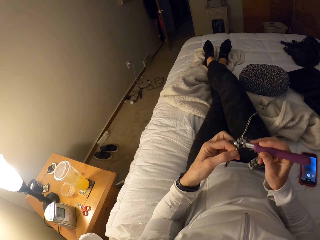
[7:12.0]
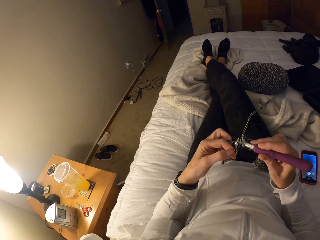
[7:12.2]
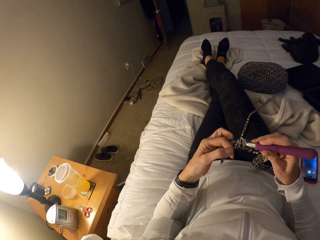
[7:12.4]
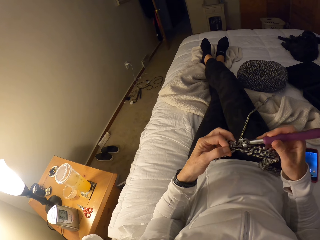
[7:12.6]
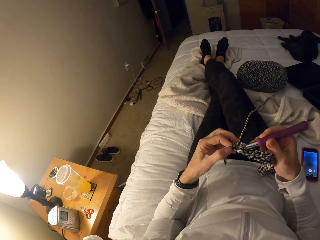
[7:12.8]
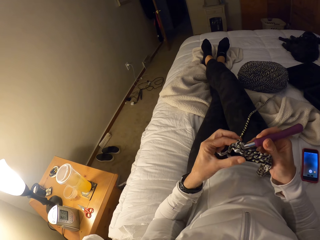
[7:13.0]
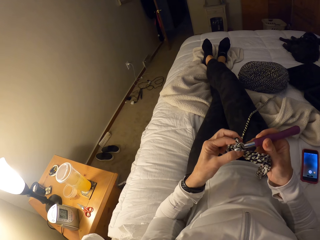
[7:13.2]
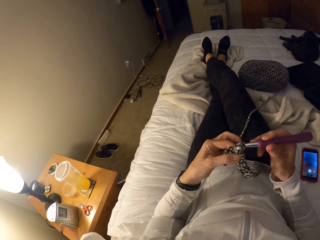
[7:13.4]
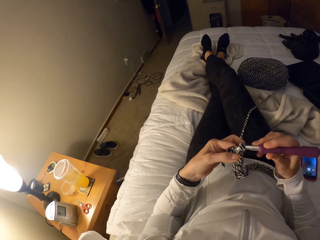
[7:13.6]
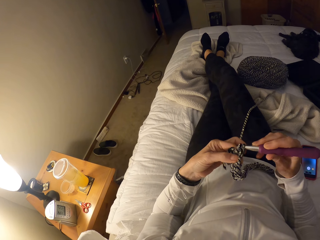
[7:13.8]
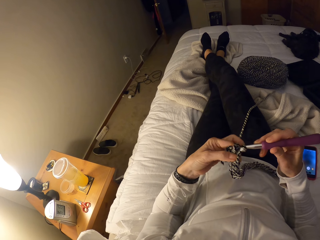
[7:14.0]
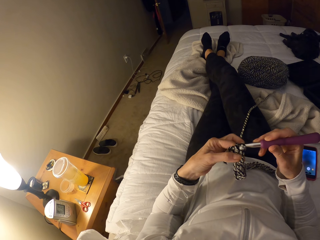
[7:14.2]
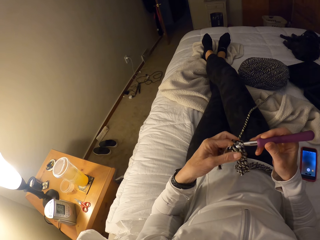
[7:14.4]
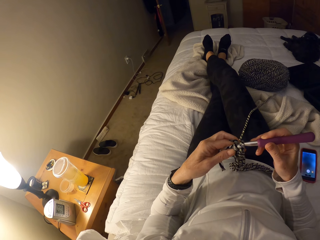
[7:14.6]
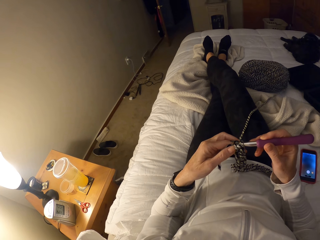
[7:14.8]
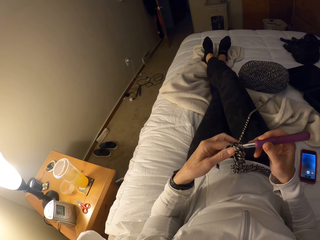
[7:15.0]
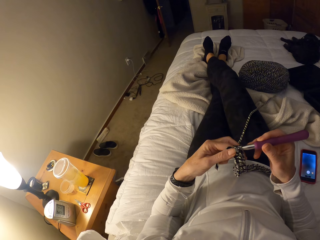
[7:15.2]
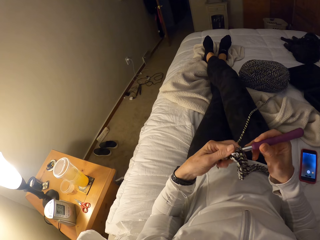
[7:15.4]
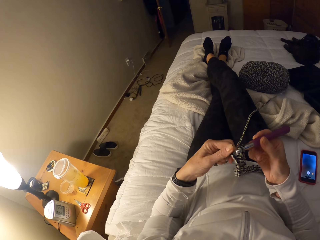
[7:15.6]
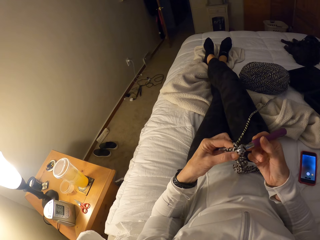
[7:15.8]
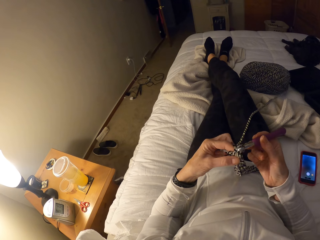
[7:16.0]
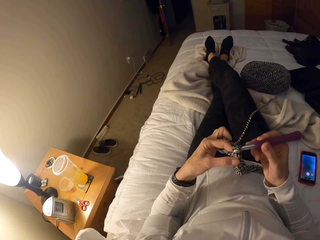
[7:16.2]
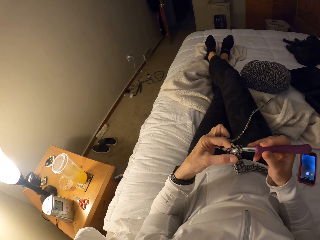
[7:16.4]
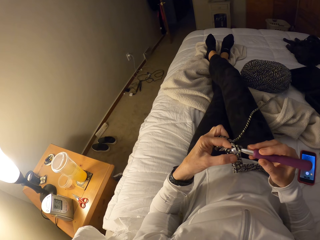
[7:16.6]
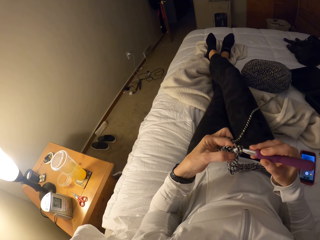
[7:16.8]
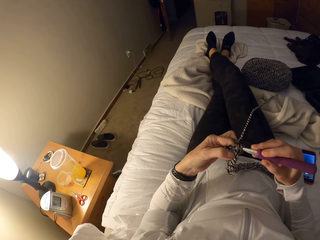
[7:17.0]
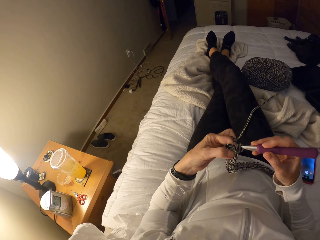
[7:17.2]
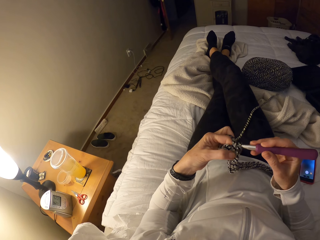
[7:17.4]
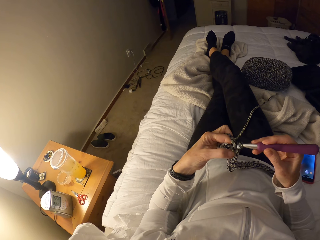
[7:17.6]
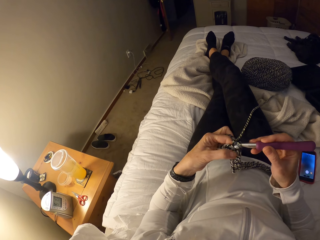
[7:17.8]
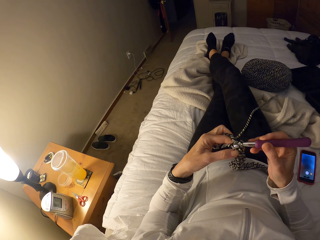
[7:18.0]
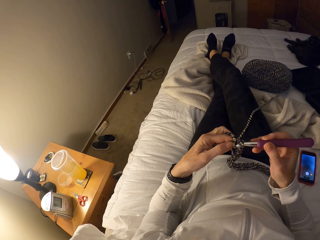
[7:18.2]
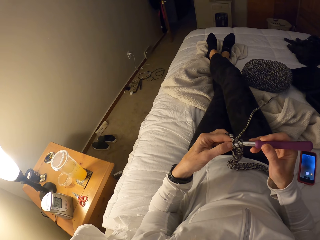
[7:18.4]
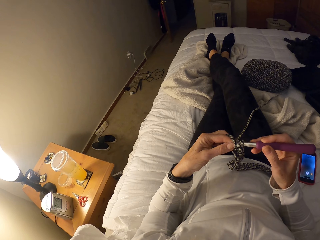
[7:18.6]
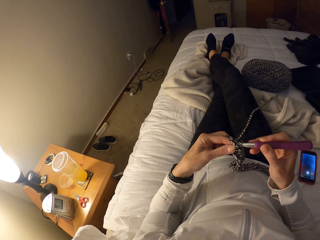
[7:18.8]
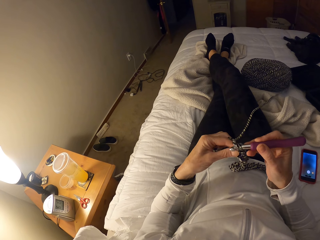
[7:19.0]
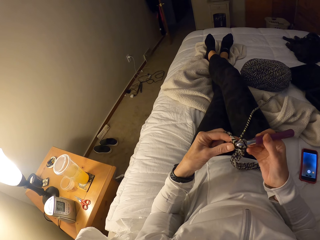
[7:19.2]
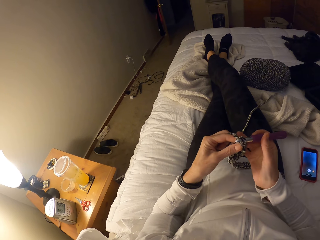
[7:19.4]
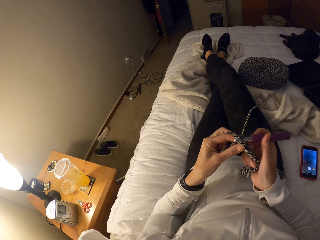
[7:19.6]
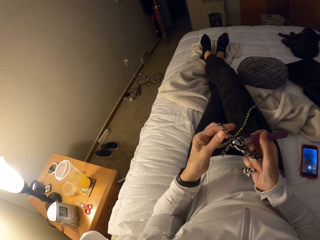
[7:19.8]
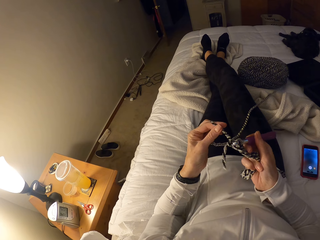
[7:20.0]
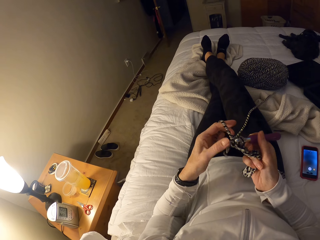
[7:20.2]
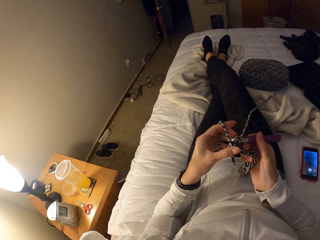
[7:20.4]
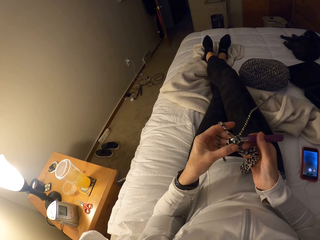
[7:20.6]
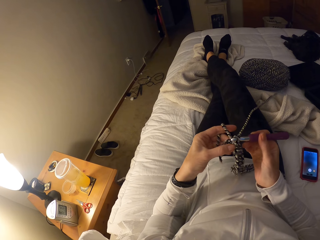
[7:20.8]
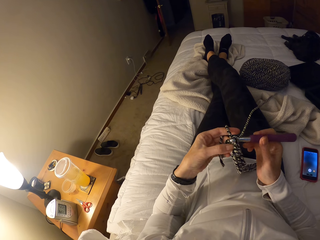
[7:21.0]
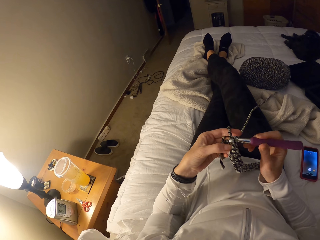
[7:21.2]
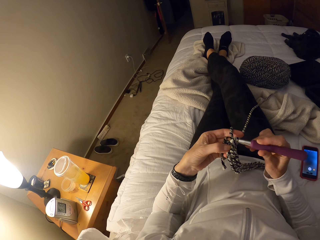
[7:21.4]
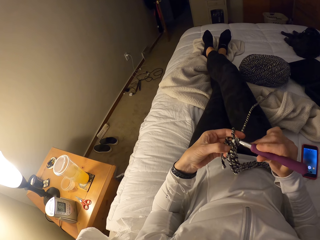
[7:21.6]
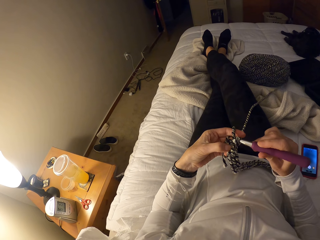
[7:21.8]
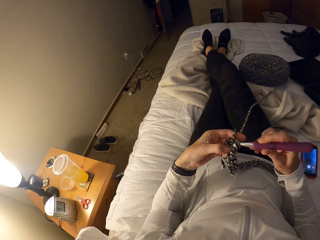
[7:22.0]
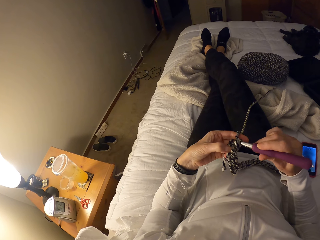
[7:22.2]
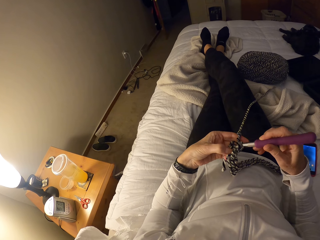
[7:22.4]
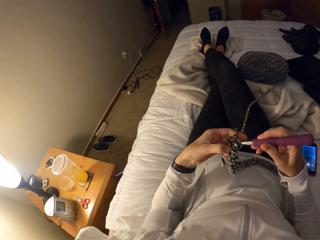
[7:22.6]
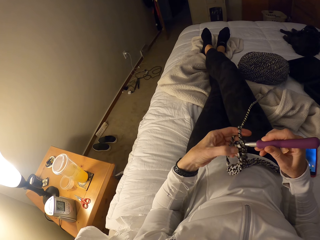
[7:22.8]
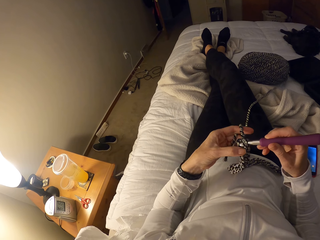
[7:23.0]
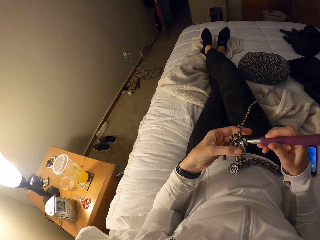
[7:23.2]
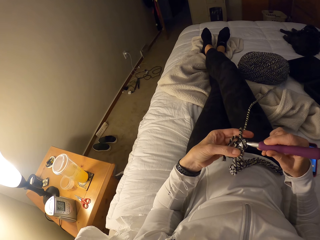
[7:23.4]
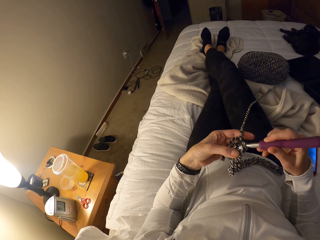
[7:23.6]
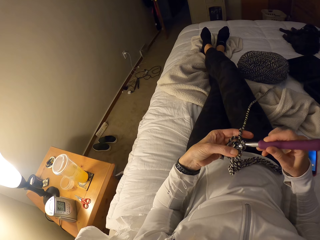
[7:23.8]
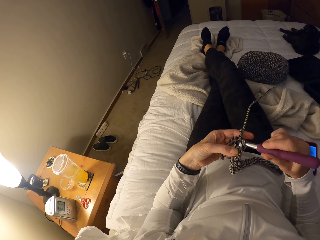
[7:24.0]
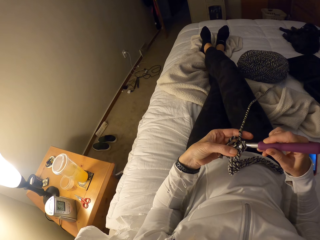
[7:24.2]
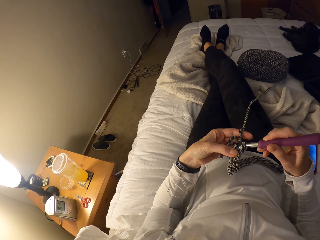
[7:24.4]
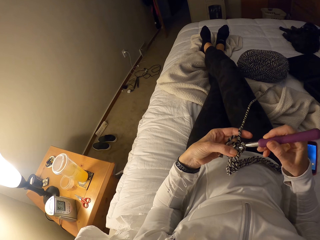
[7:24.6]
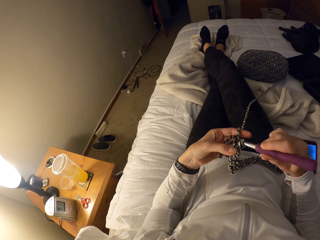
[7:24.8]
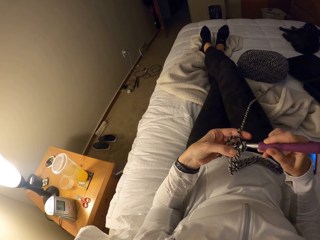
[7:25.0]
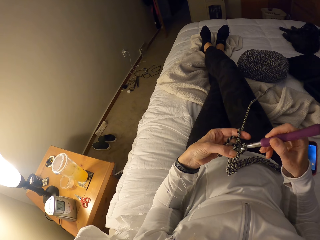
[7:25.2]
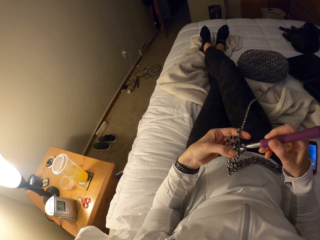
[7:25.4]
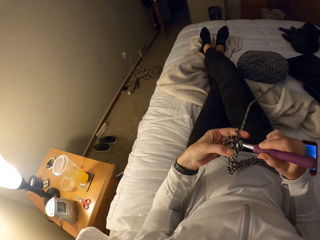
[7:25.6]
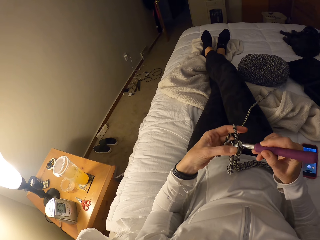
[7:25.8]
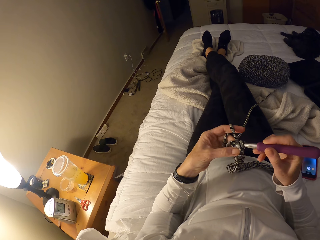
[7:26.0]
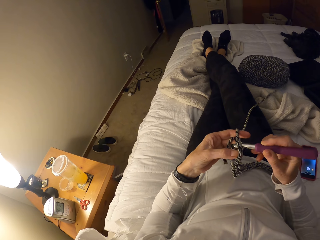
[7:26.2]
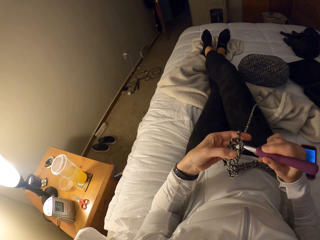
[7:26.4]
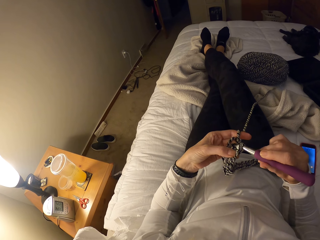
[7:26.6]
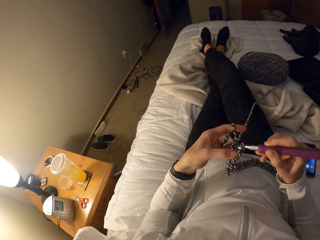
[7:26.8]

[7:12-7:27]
The camera wearer crochets the yarn with the crochet hook. They tighten the yarn around the crochet hook. They crochet the yarn with the crochet hook.

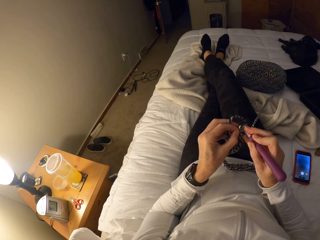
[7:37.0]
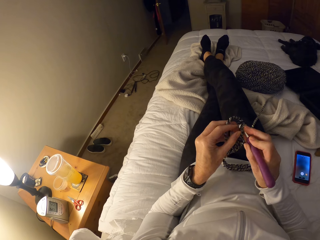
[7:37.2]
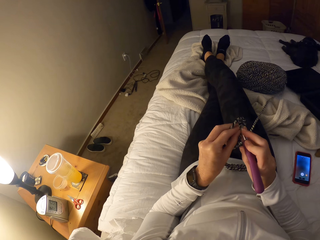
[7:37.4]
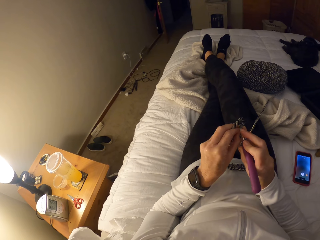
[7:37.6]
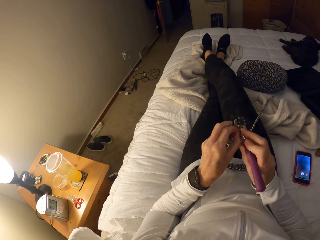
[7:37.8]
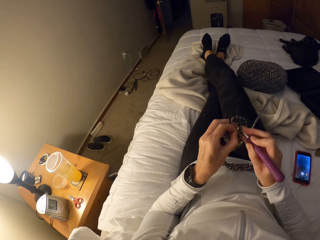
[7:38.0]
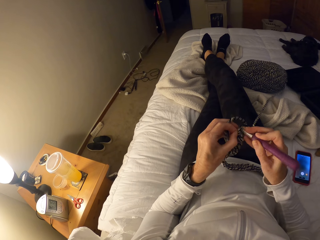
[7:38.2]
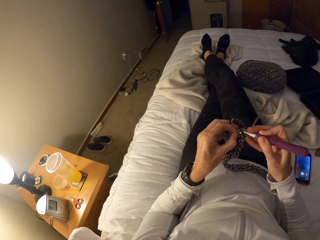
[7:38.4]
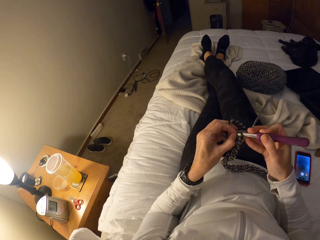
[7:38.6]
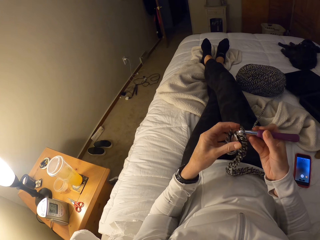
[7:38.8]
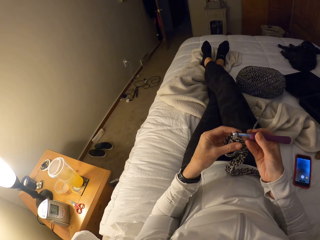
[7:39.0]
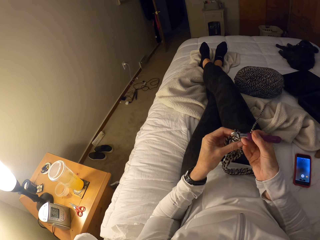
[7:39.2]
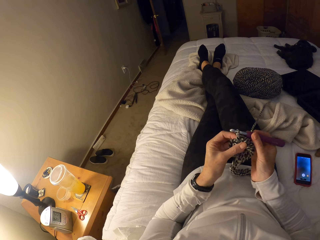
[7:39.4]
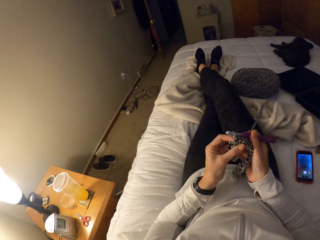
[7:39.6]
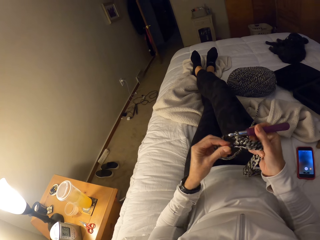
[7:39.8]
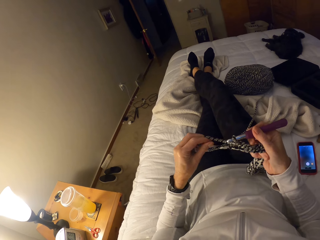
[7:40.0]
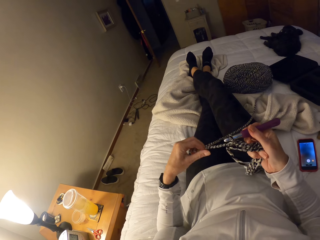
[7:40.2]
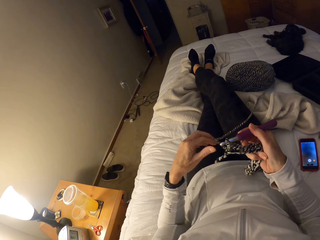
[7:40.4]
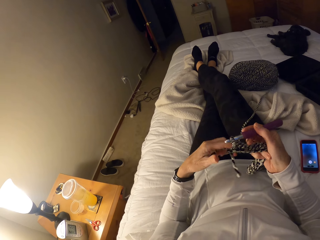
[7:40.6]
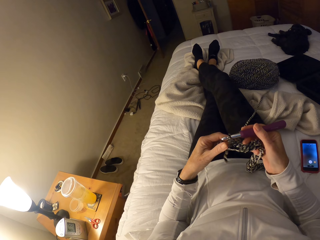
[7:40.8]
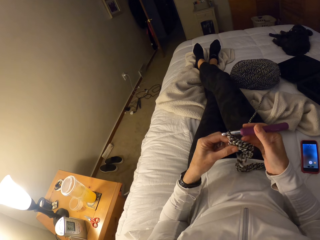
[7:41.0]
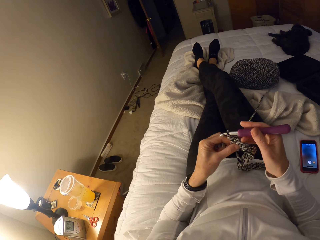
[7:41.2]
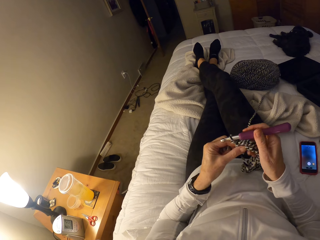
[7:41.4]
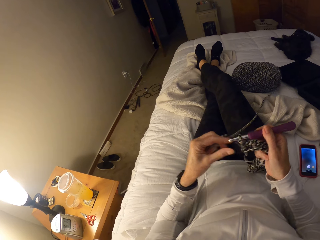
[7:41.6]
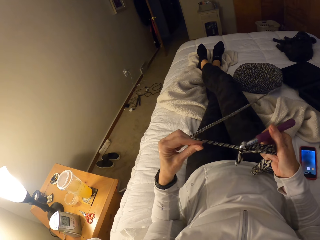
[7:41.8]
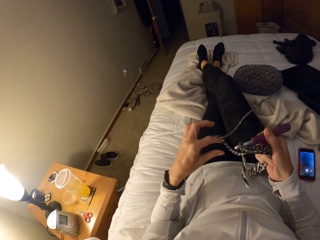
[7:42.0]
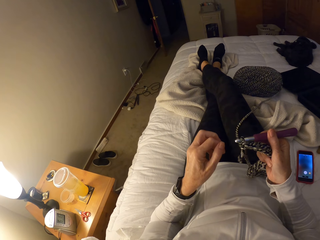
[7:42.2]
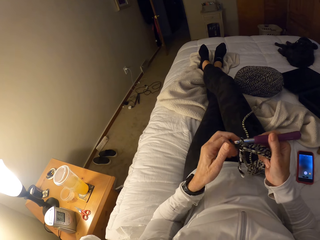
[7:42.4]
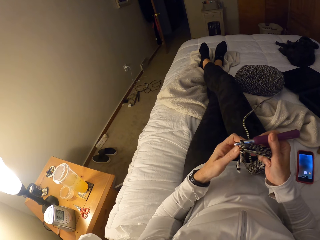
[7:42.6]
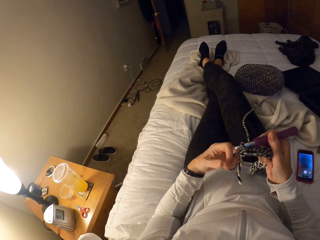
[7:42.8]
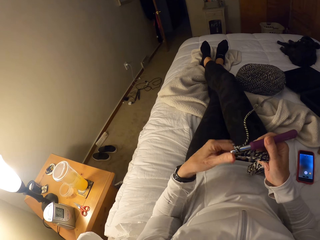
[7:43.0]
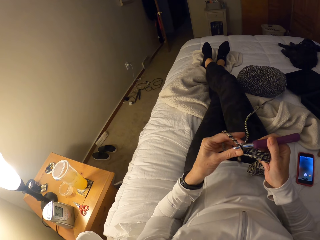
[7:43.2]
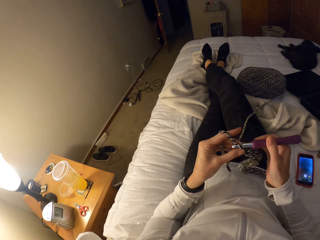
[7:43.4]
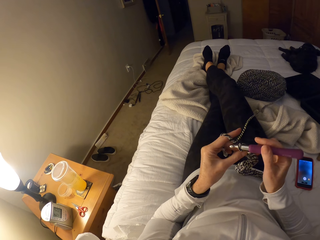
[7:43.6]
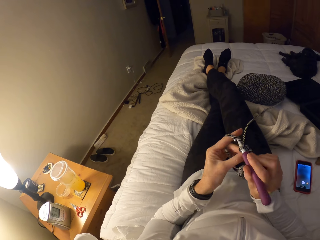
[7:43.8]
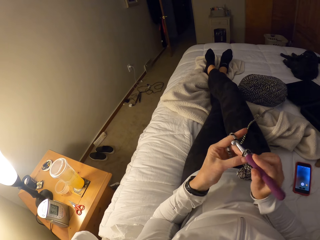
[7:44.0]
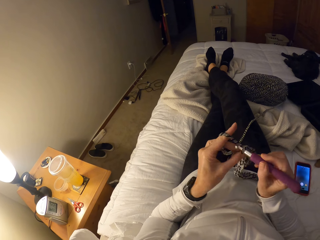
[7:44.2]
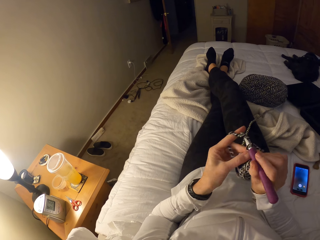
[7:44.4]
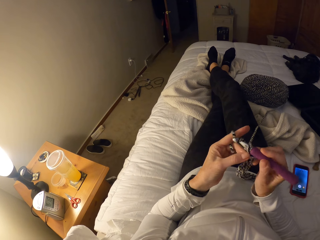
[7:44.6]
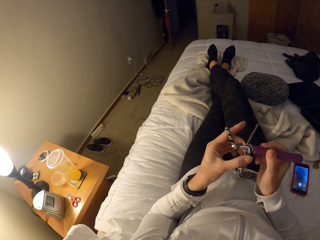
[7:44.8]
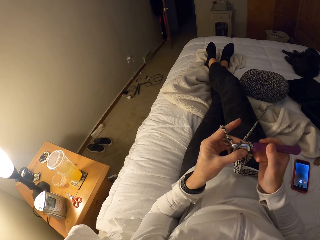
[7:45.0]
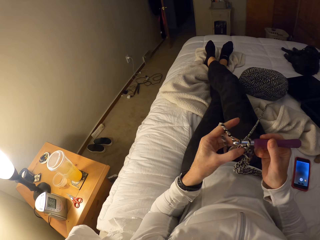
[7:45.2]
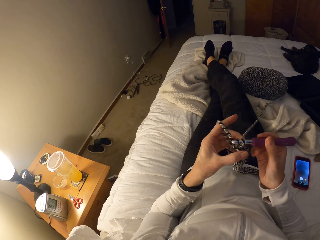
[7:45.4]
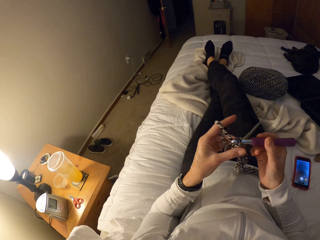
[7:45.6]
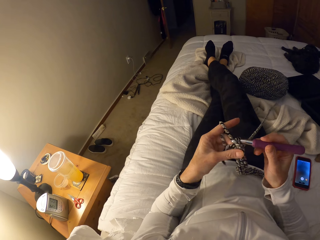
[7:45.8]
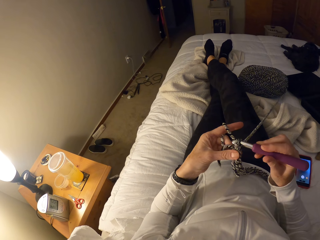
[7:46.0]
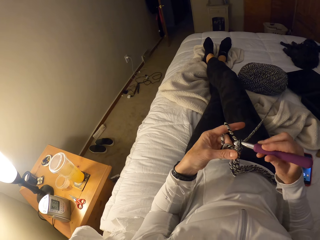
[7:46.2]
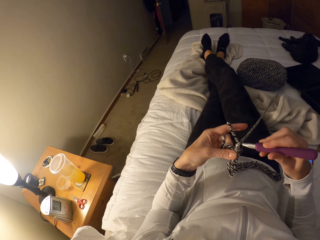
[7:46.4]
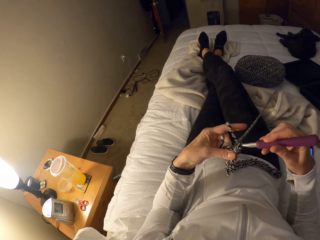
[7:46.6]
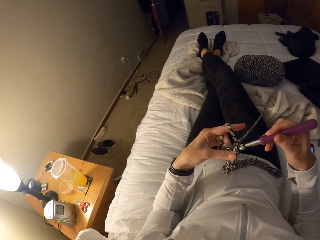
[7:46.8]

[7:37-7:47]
The camera wearer adjusts the yarn with her left hand. She wraps the yarn around her left fingers and resumes crocheting the yarn with the crochet hook.
